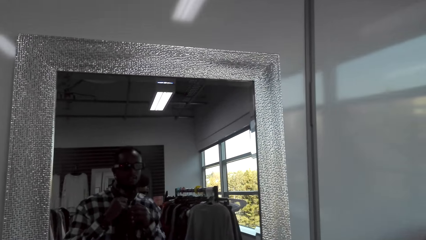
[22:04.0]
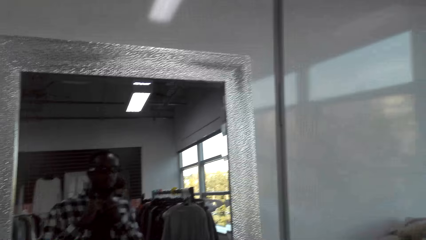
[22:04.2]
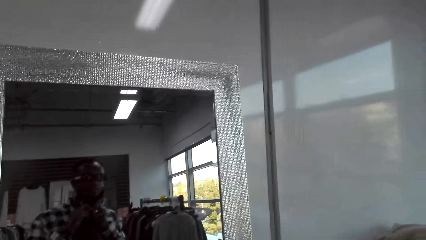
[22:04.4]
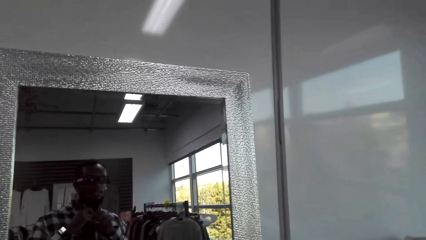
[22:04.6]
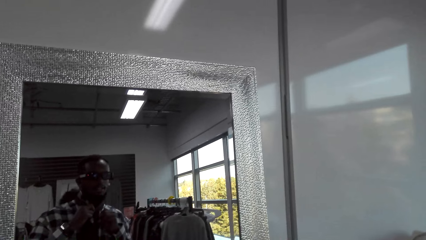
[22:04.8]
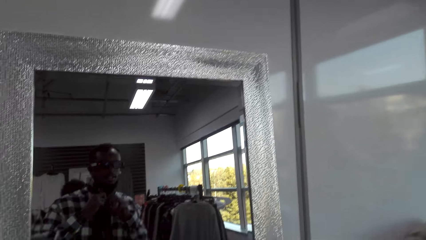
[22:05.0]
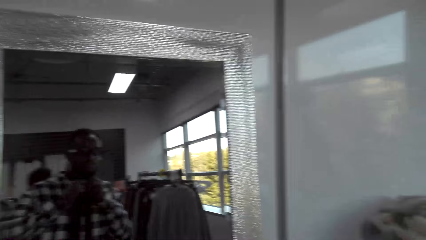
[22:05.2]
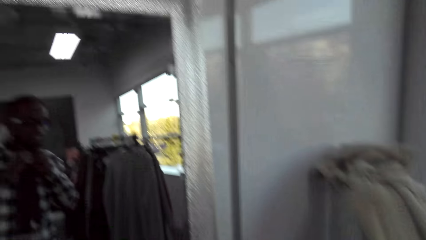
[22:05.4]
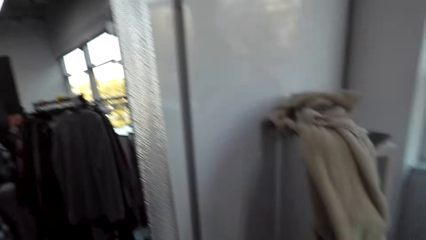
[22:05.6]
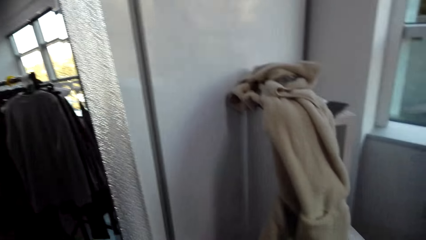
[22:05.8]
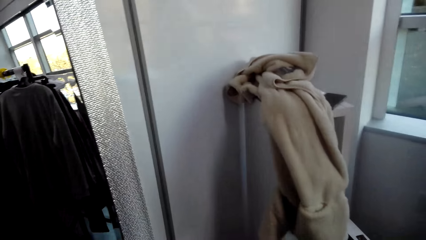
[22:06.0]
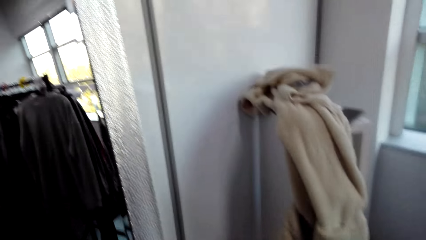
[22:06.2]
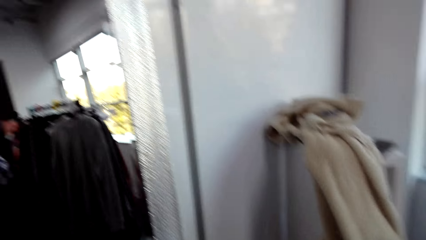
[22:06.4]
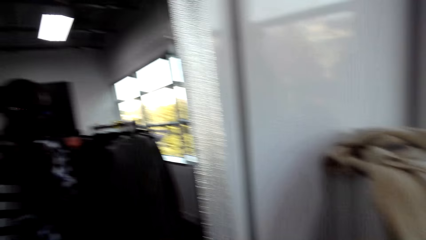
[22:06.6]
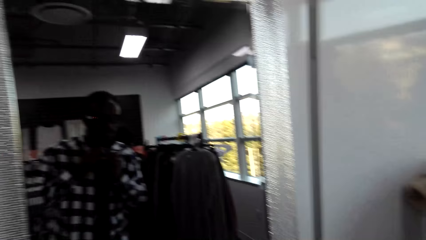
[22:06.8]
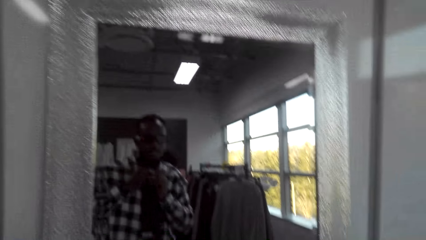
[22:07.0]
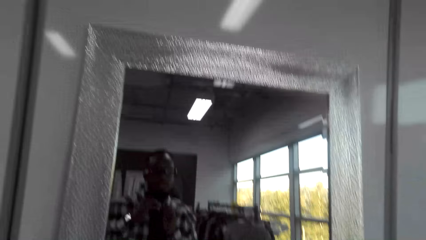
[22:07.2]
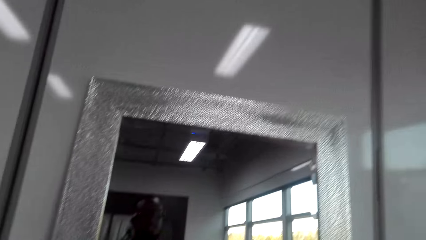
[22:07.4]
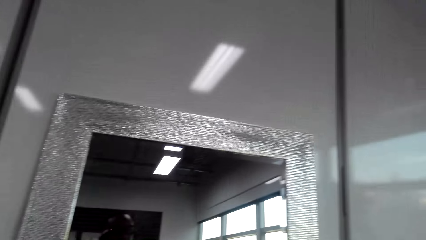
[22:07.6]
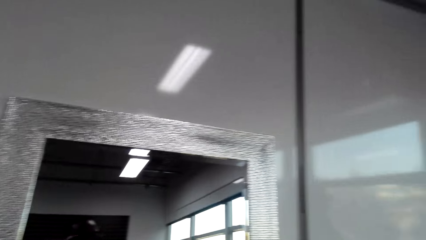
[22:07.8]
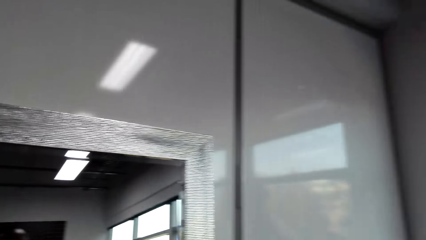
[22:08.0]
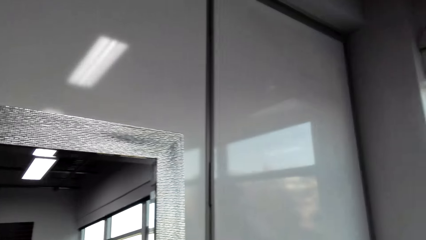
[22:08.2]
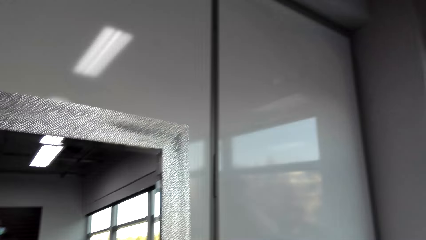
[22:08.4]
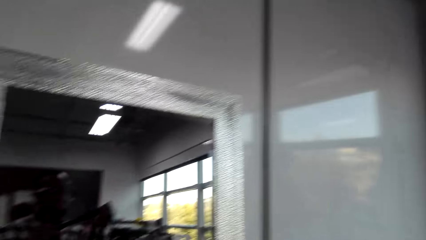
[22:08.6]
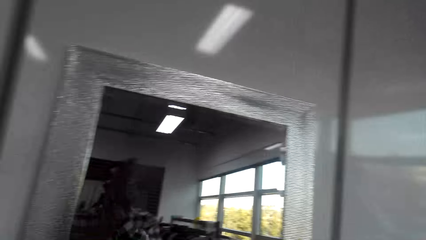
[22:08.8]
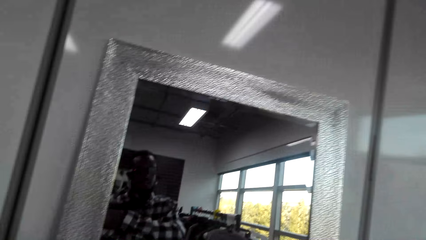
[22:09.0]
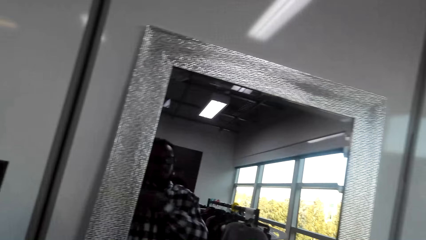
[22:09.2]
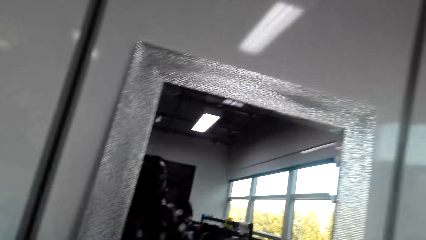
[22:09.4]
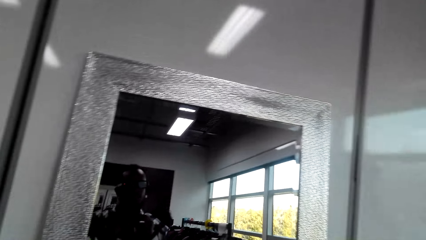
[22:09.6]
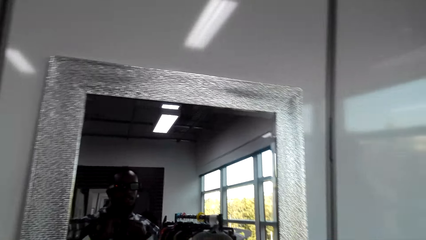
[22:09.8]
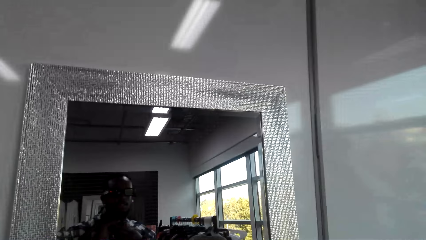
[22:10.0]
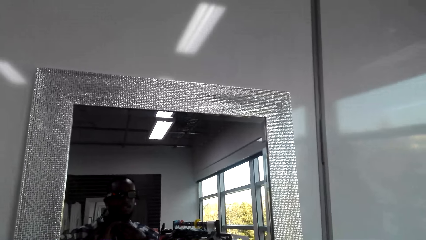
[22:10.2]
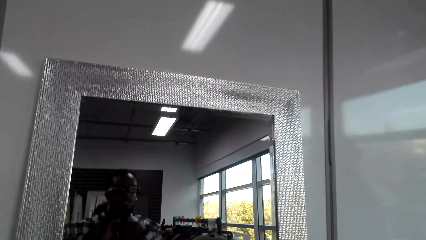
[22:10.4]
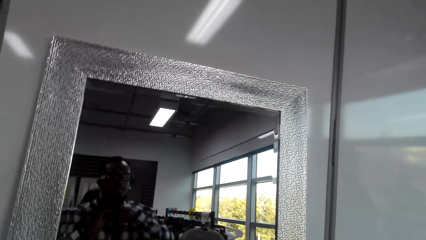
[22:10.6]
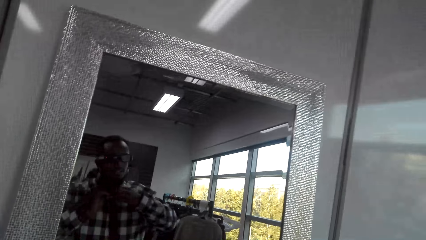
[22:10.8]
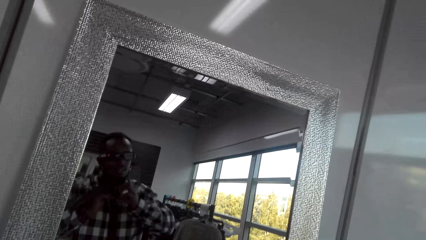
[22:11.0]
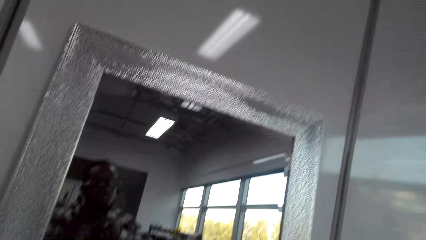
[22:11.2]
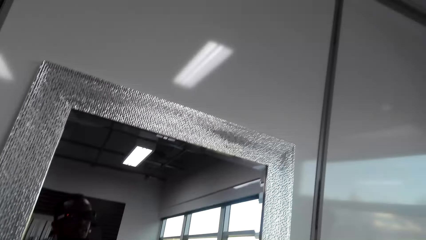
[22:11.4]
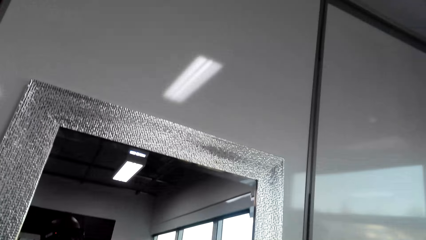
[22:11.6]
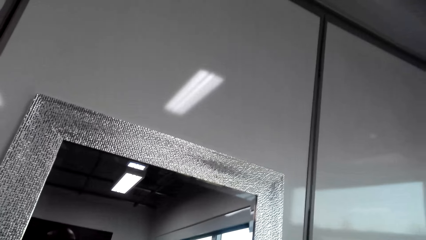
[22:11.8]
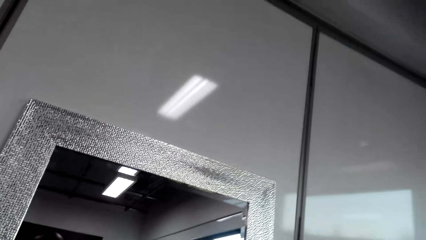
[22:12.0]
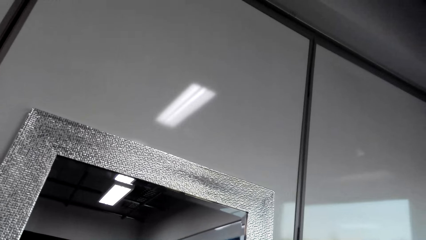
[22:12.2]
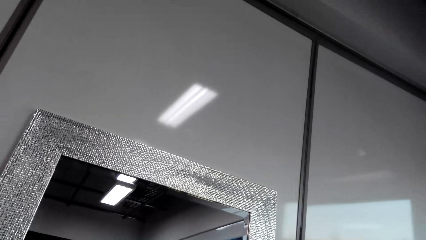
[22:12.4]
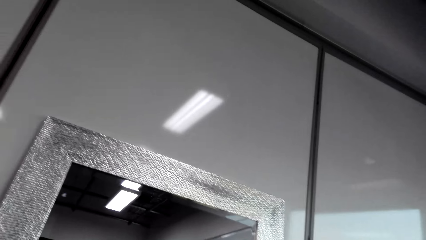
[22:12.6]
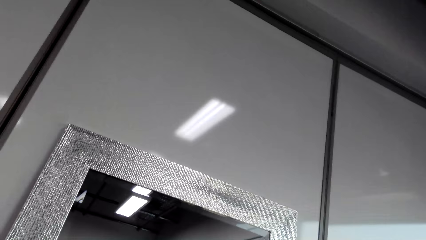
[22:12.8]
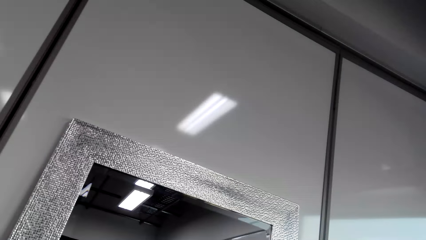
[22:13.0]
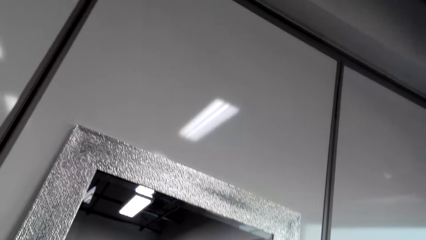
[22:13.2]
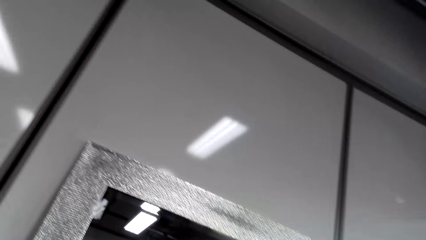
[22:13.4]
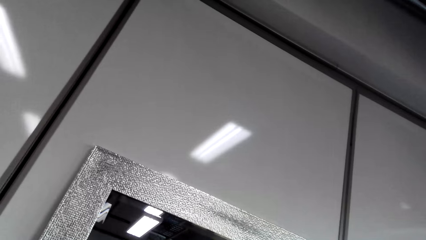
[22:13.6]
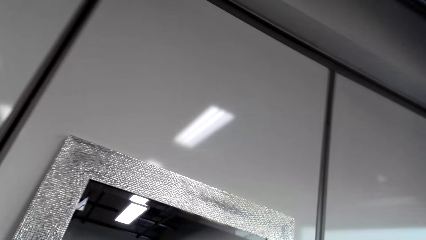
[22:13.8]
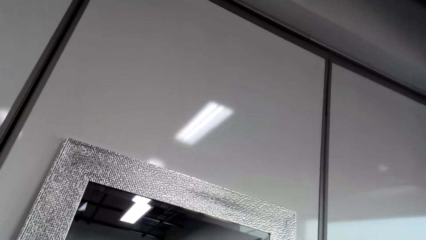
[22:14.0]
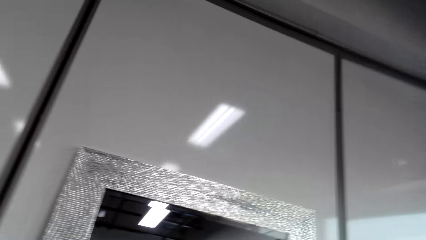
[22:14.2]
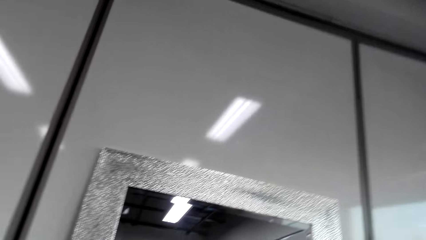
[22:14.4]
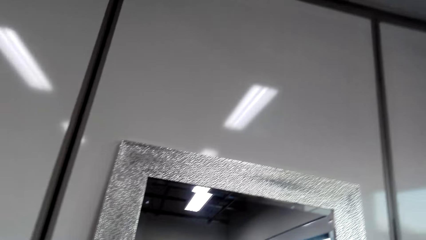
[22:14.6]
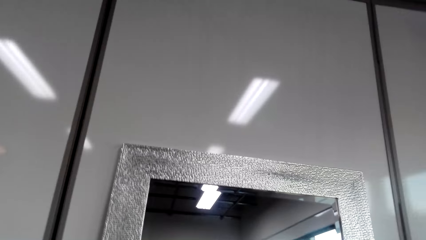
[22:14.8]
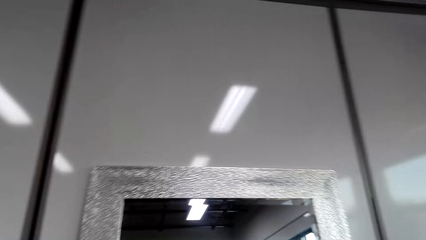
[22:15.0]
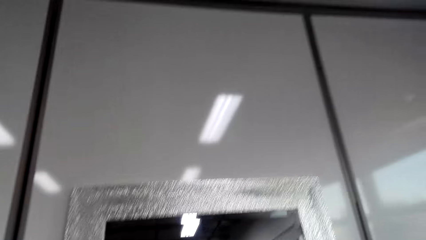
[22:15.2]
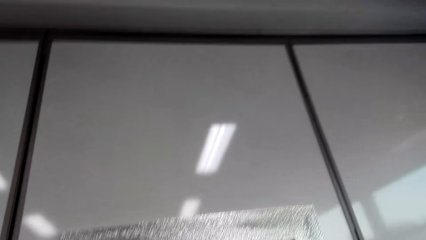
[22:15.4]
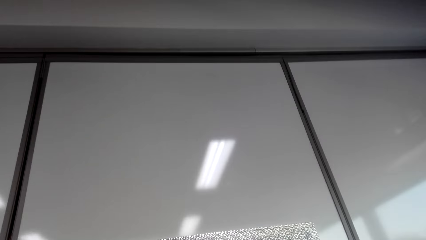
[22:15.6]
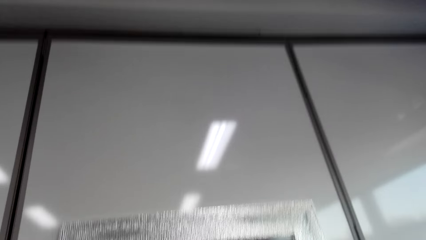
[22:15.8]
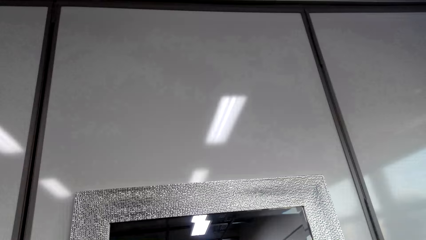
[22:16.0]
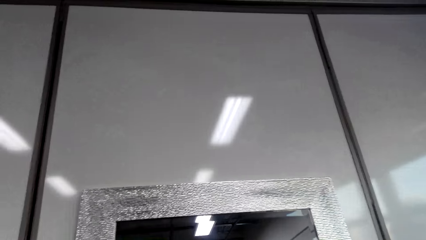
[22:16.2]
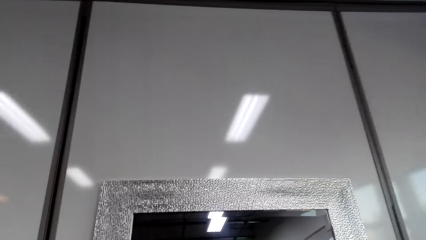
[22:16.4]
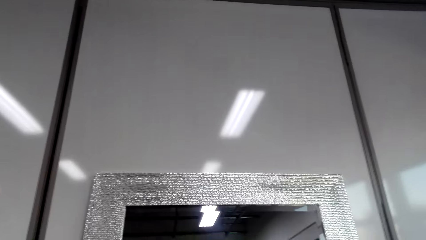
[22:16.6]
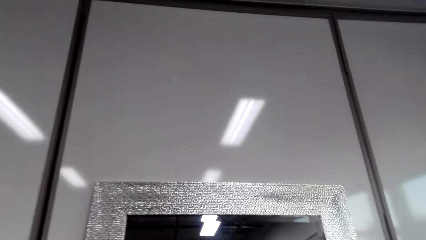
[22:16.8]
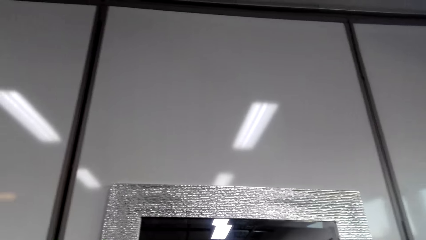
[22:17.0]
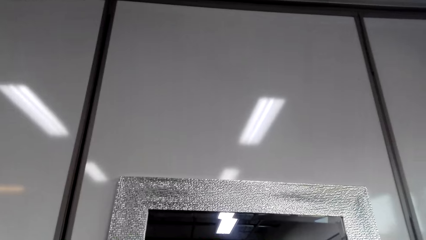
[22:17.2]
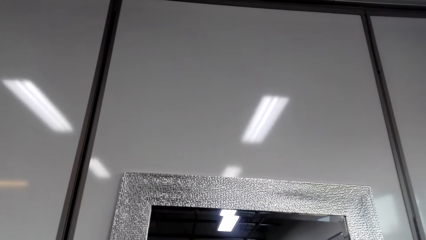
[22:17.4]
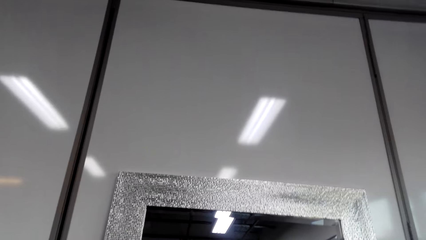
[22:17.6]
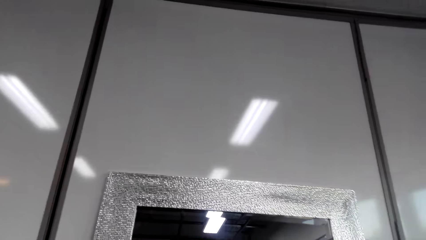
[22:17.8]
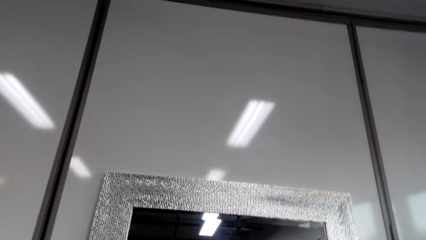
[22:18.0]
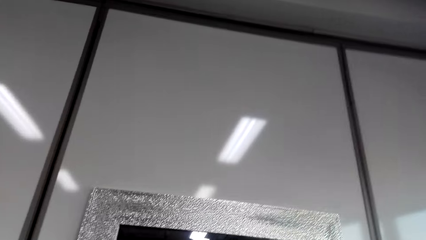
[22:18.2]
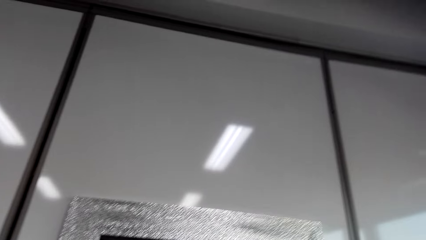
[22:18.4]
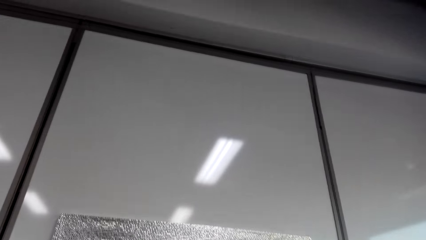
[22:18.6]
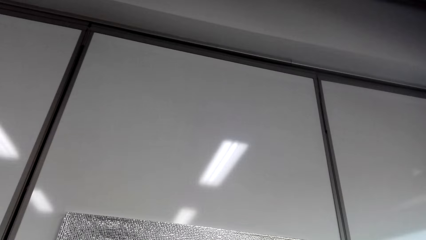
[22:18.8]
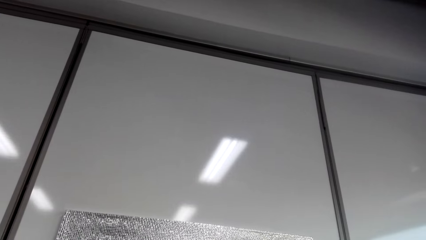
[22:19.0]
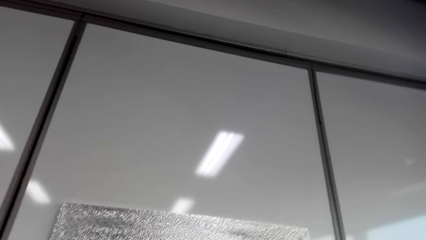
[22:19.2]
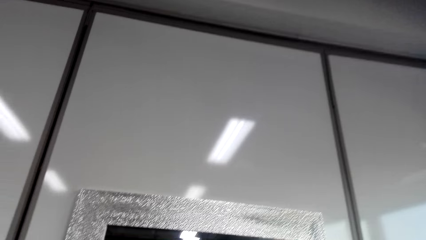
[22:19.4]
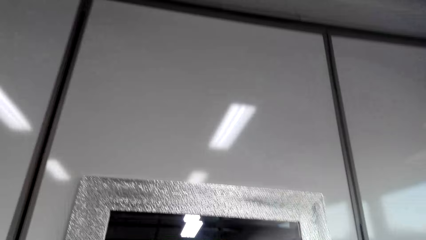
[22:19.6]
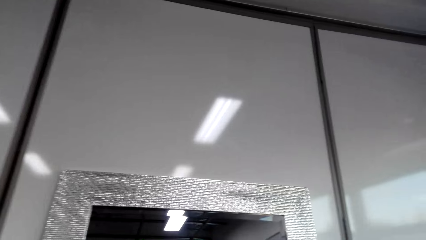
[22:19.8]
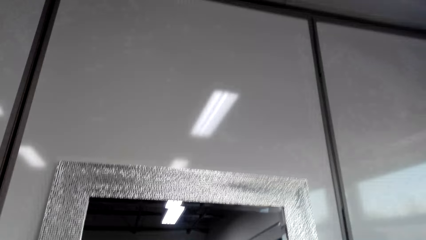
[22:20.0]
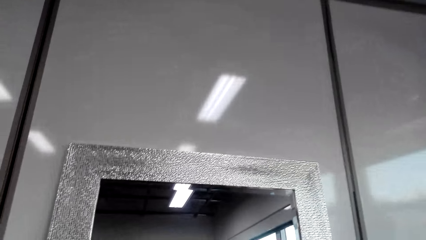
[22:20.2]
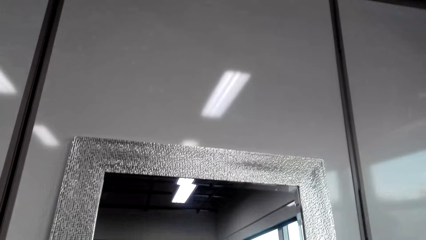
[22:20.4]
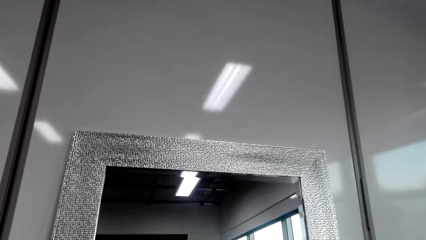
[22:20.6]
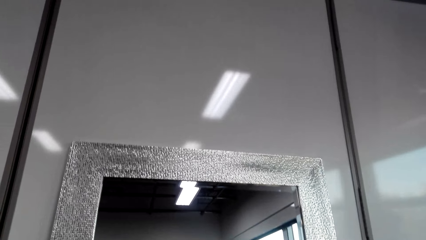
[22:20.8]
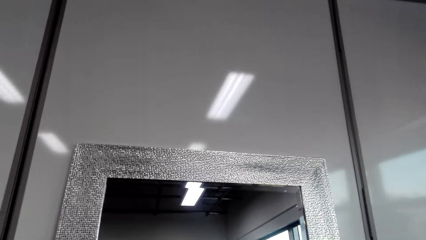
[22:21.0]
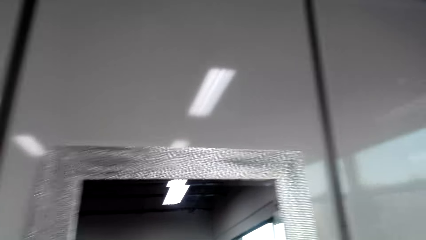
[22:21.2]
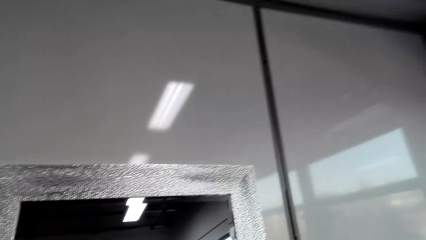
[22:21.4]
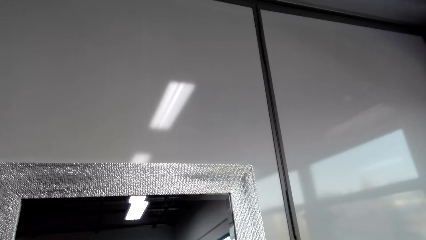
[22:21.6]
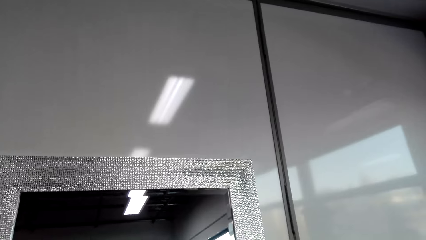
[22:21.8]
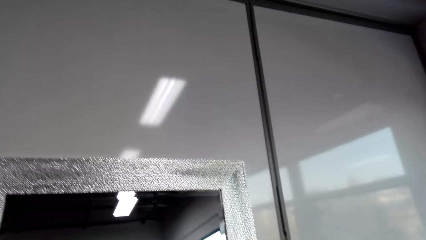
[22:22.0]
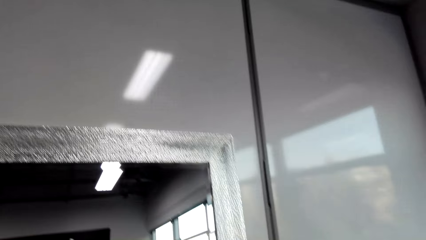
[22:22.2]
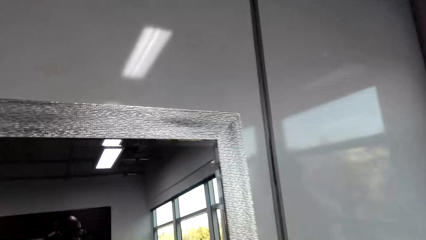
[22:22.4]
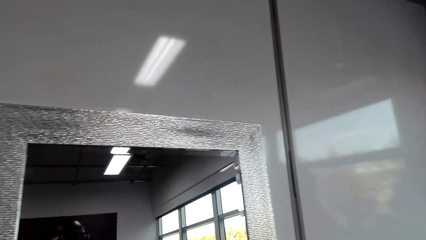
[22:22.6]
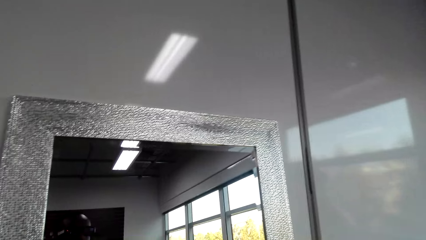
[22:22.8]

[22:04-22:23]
The camera wearer looks around the wall.
